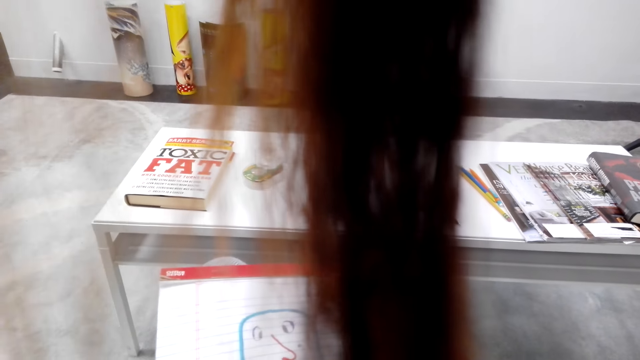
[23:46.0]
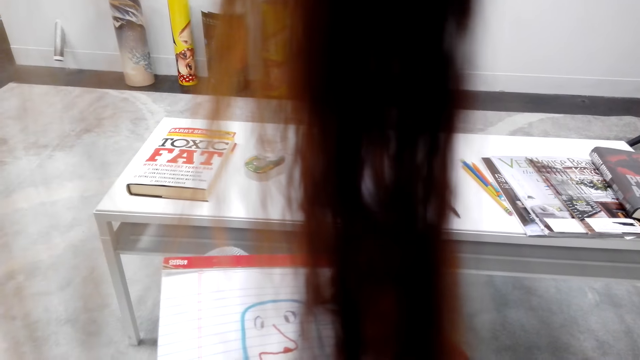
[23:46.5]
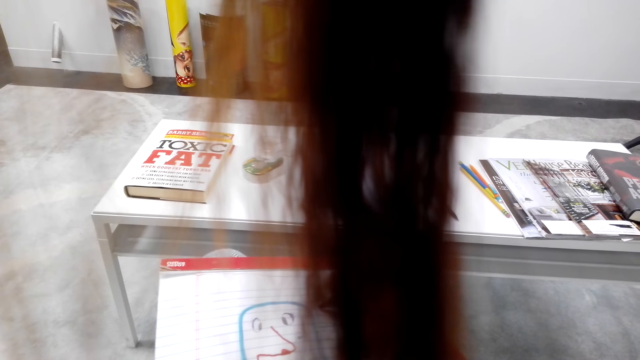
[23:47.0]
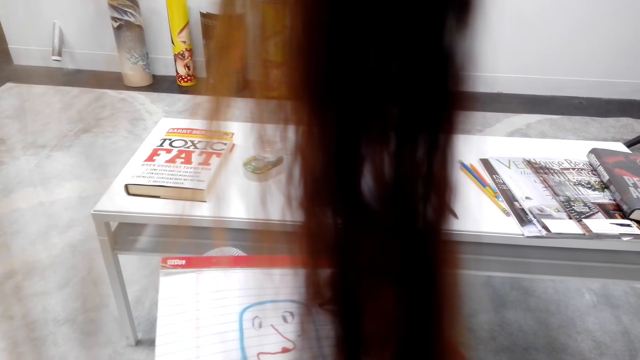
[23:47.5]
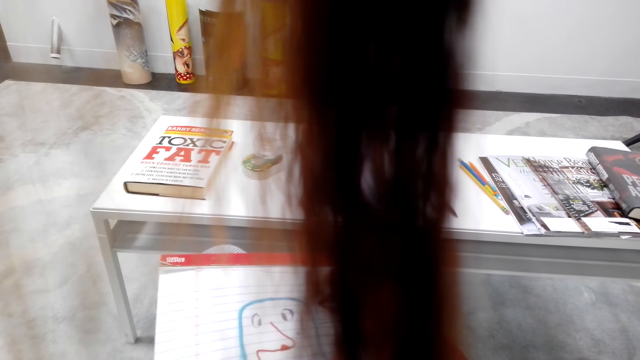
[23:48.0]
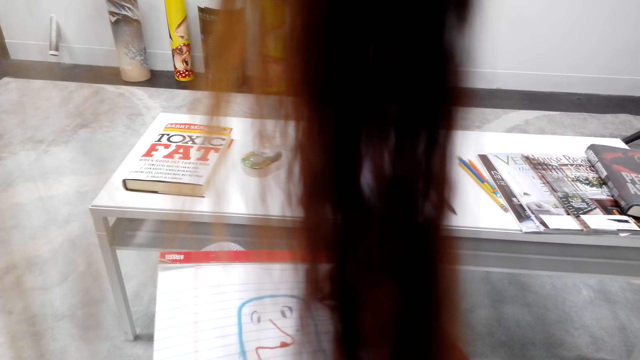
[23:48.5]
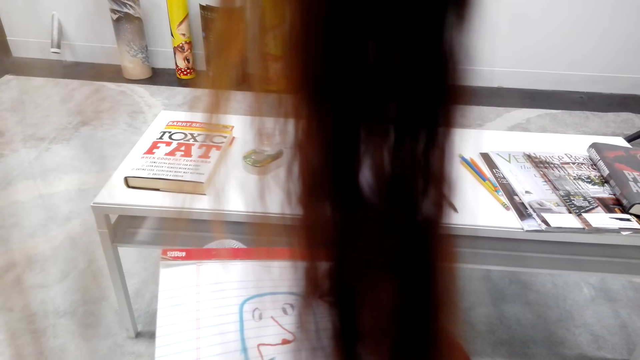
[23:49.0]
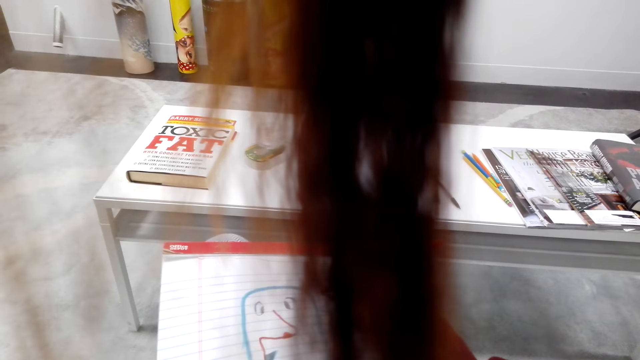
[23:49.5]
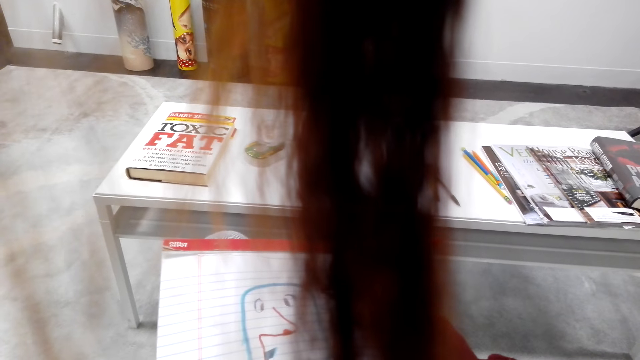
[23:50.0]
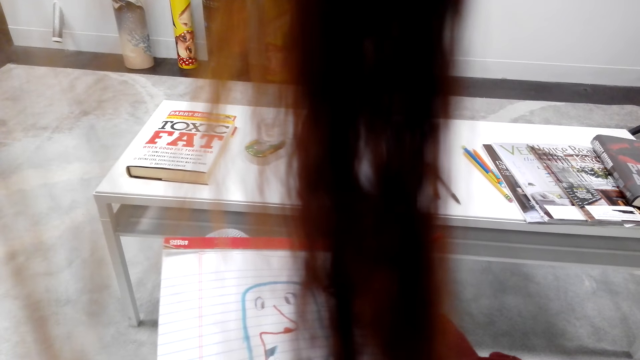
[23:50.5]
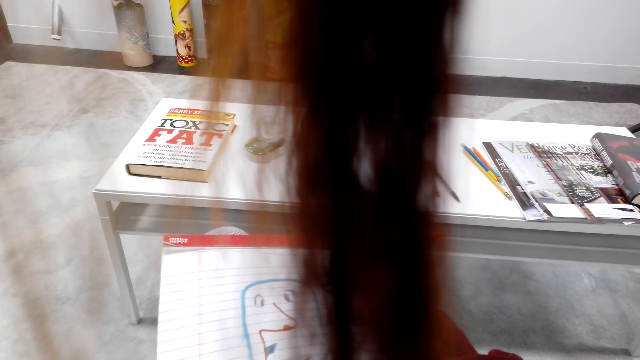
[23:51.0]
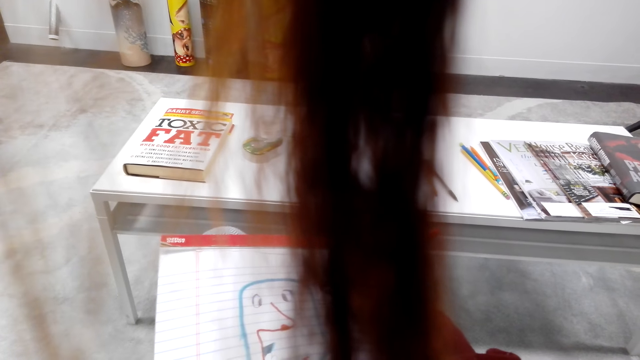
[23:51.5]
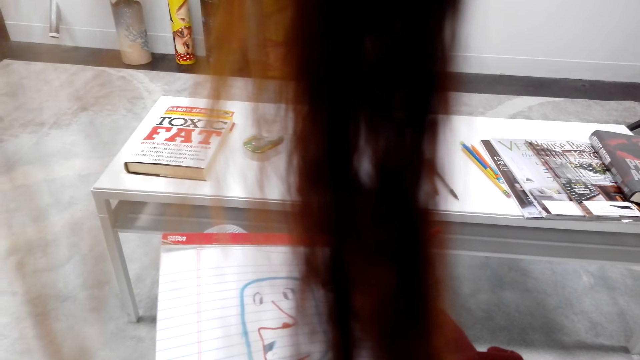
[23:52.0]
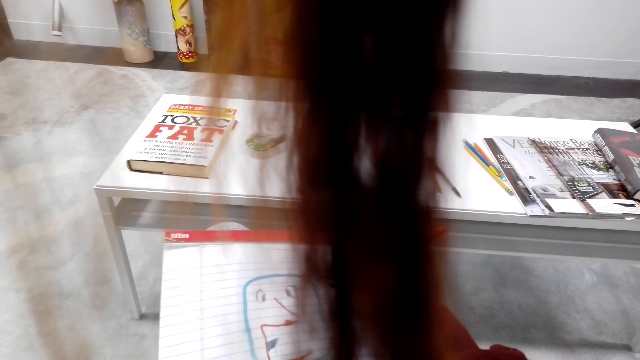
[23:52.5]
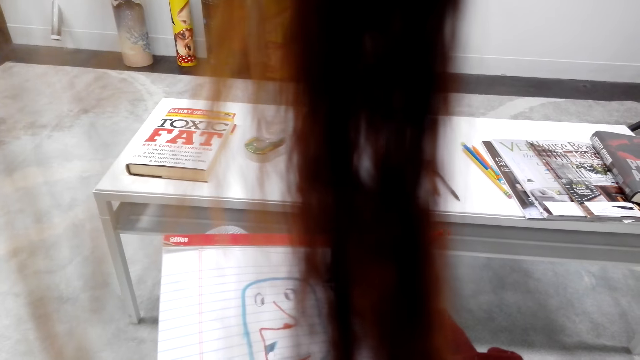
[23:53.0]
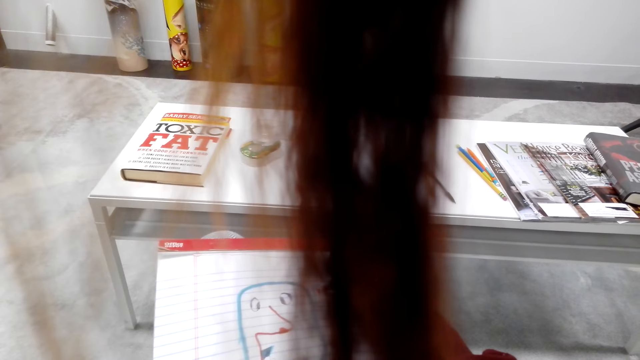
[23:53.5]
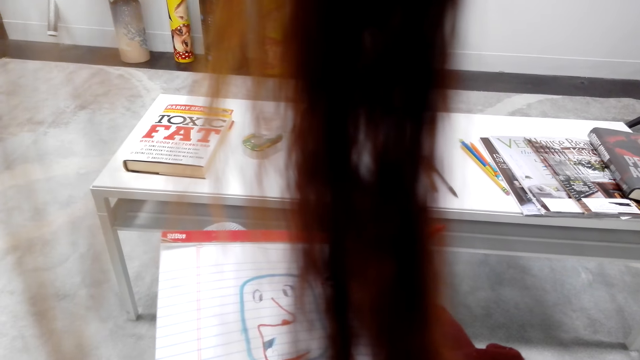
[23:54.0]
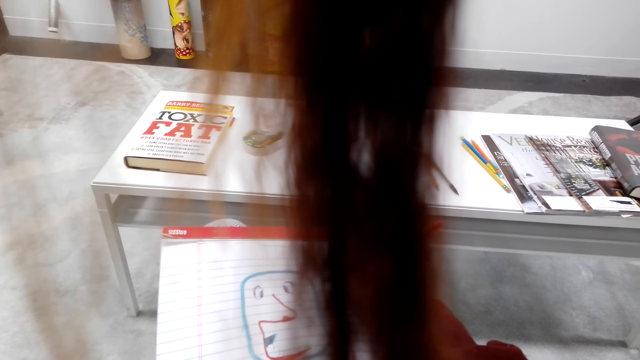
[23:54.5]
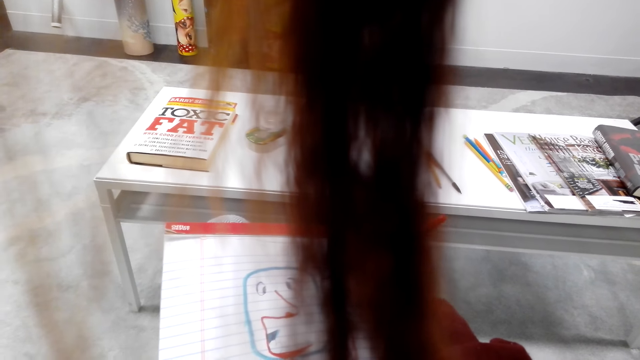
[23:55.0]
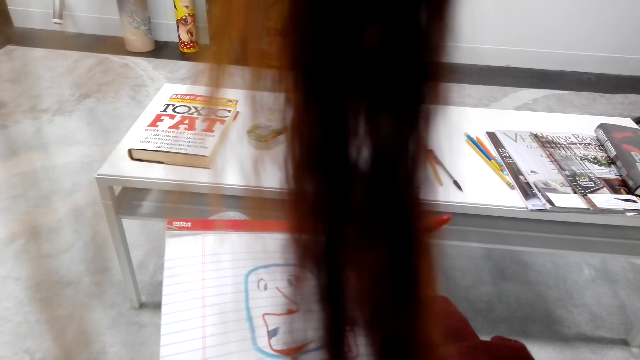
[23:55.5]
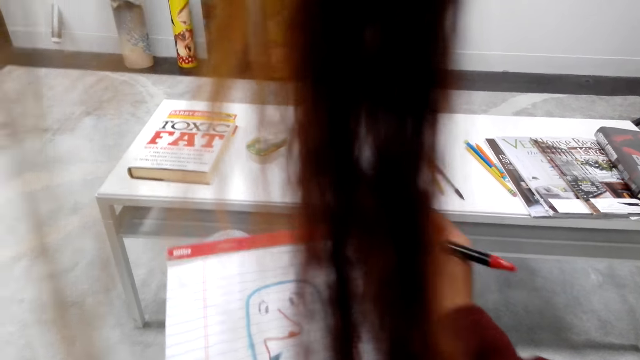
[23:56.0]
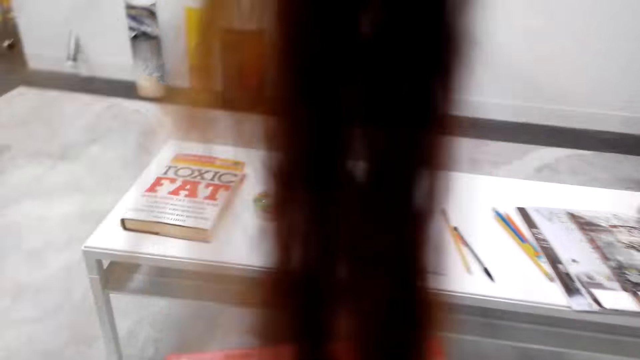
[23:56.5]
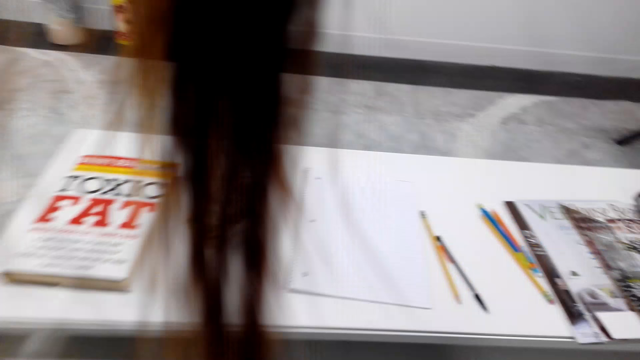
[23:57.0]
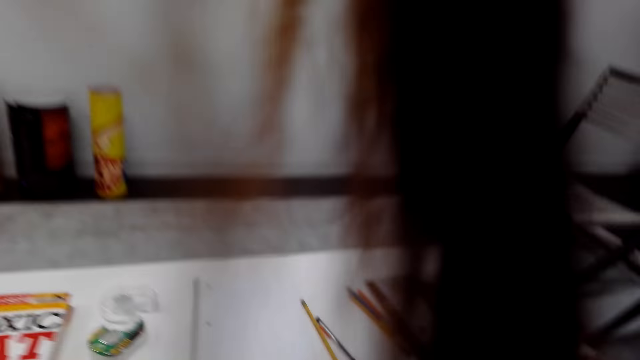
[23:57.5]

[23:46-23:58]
The camera wearer draws the book.

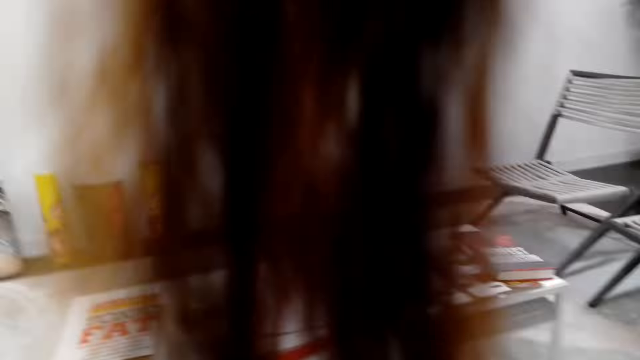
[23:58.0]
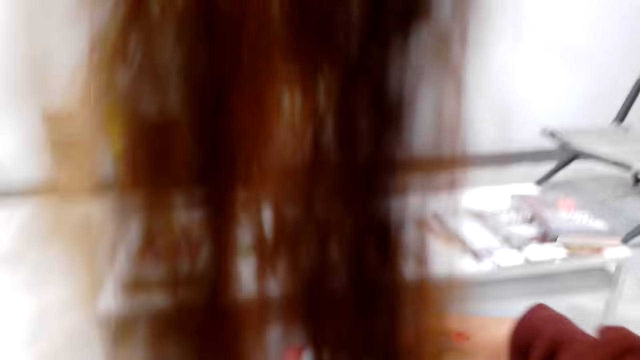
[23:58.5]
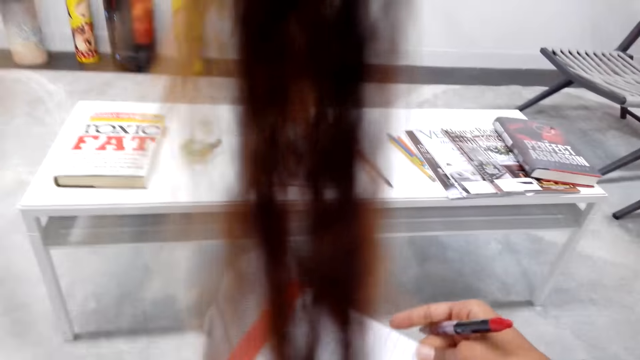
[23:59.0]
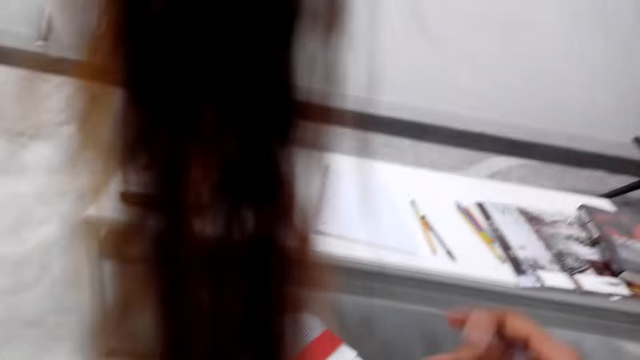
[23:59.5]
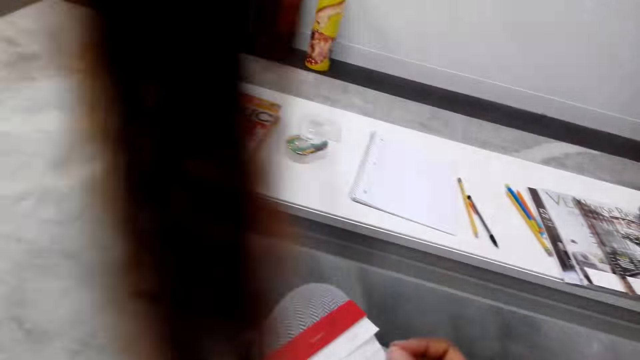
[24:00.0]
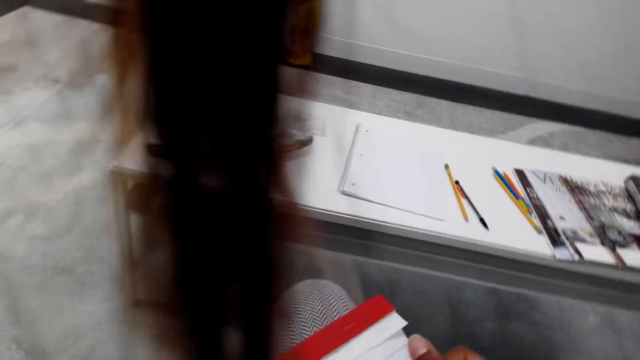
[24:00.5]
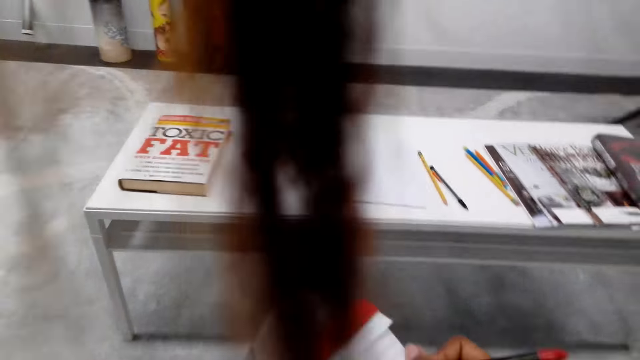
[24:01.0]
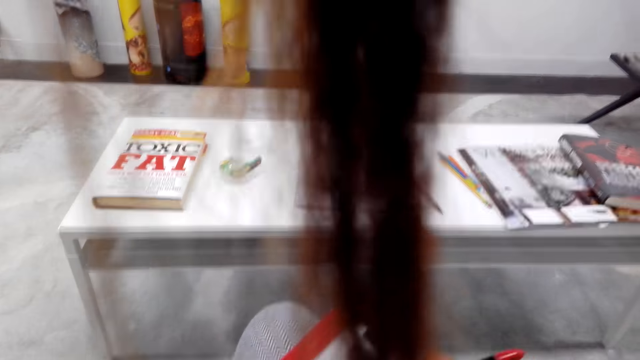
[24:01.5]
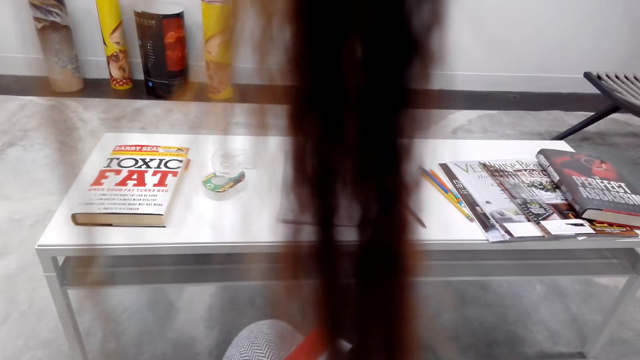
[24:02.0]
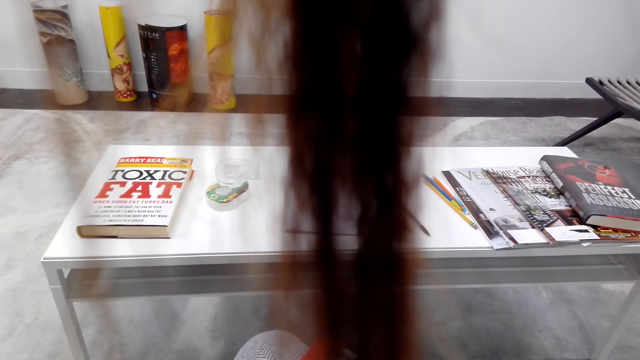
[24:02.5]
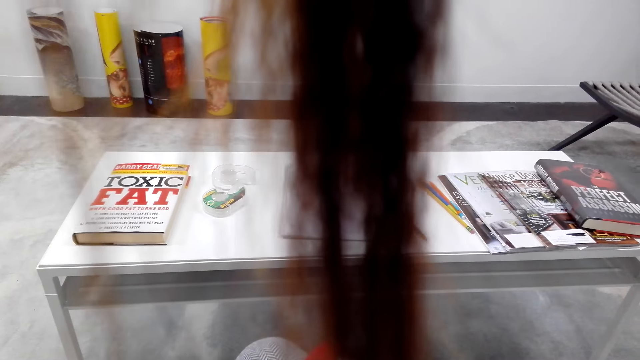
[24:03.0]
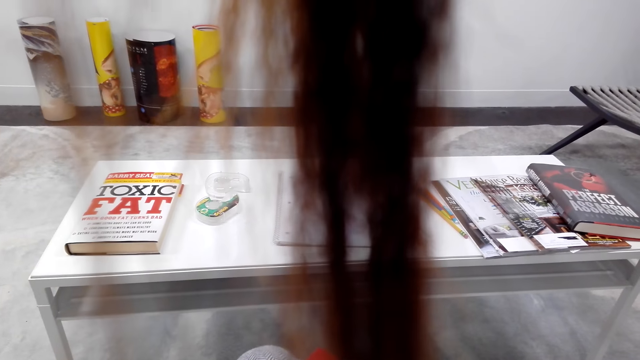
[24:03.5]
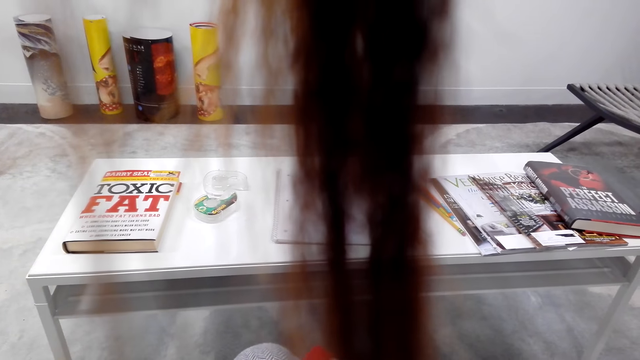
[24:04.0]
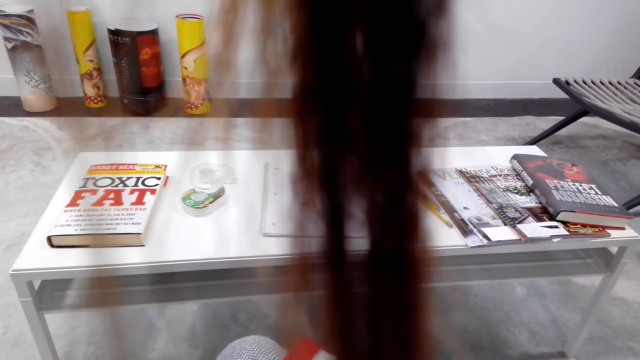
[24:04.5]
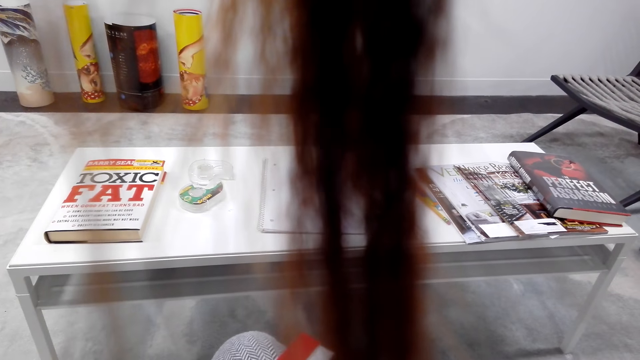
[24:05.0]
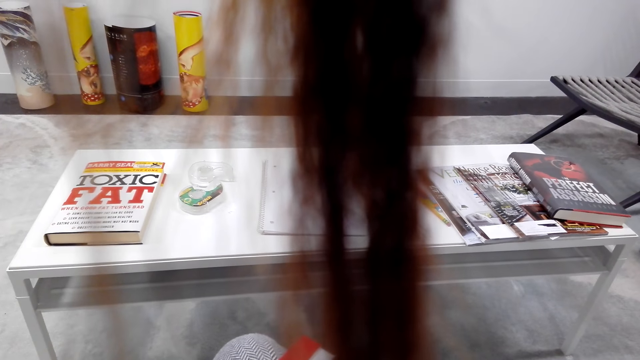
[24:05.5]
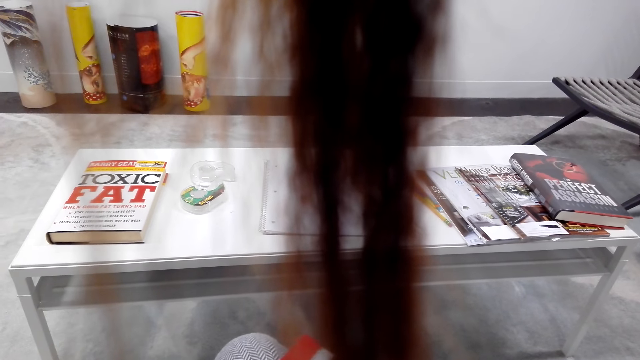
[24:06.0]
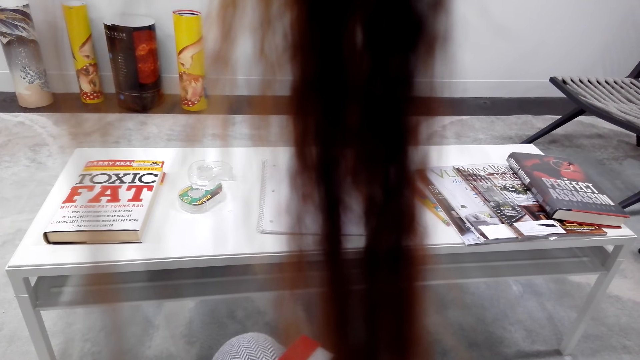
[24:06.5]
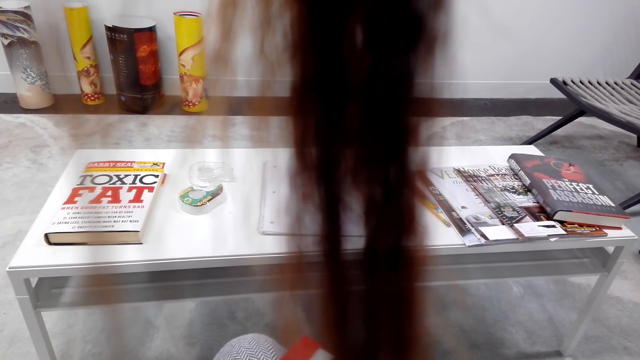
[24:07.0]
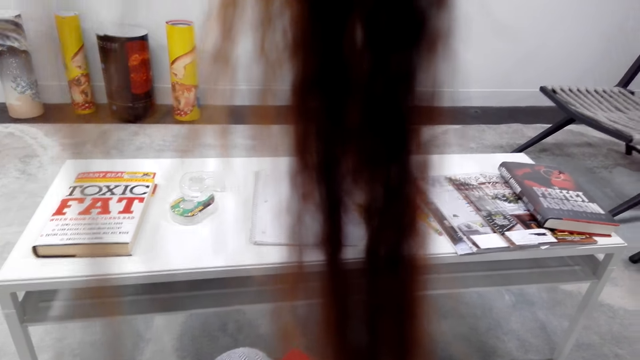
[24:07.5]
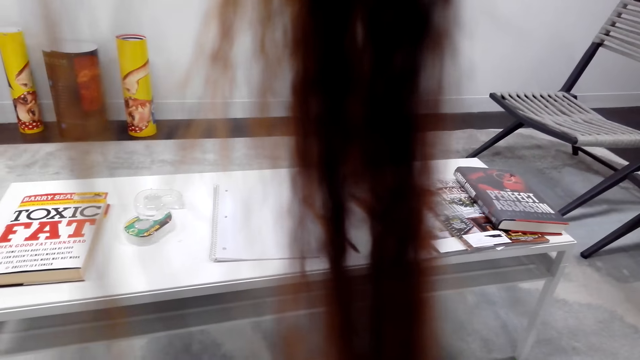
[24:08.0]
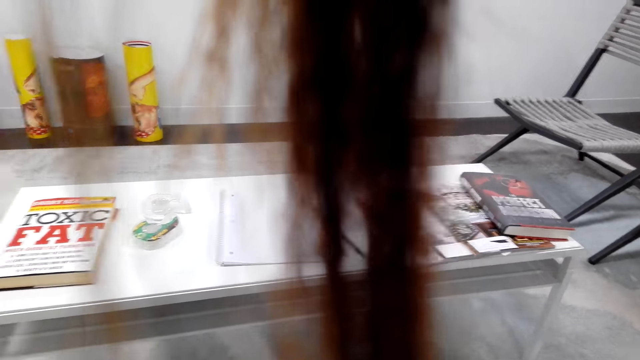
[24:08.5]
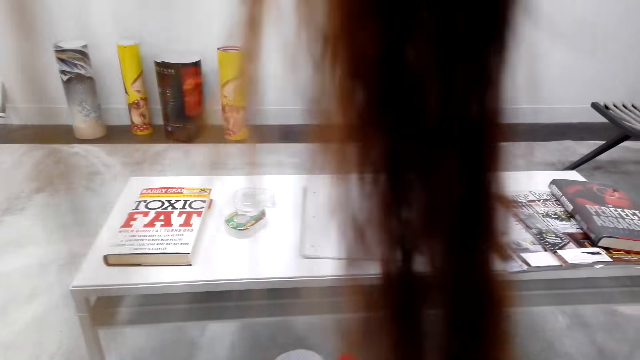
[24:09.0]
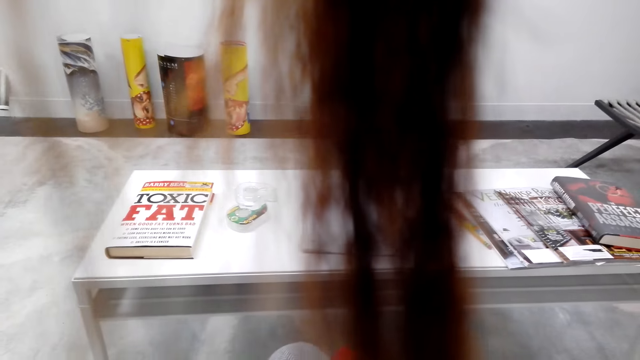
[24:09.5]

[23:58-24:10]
The camera wearer moves the book.
